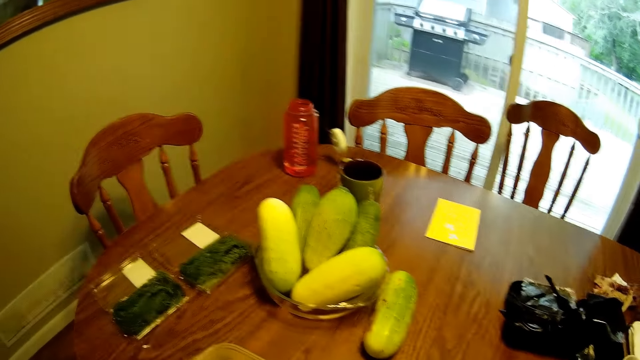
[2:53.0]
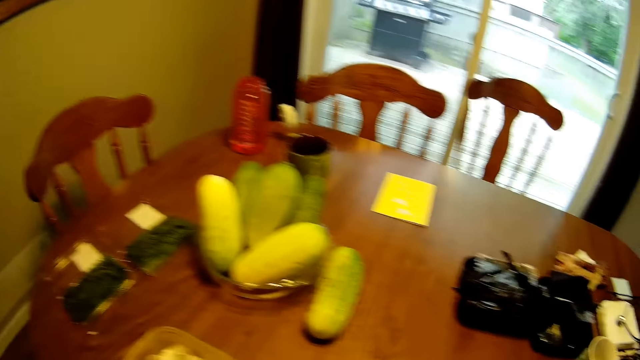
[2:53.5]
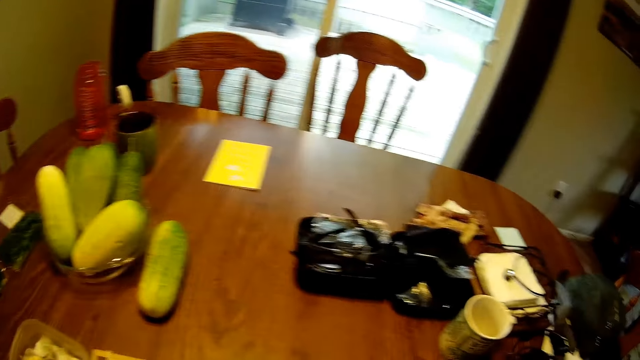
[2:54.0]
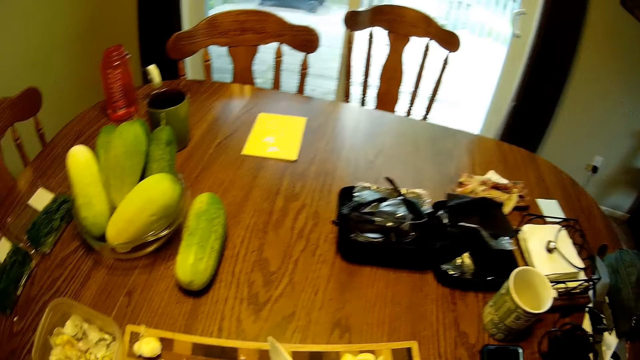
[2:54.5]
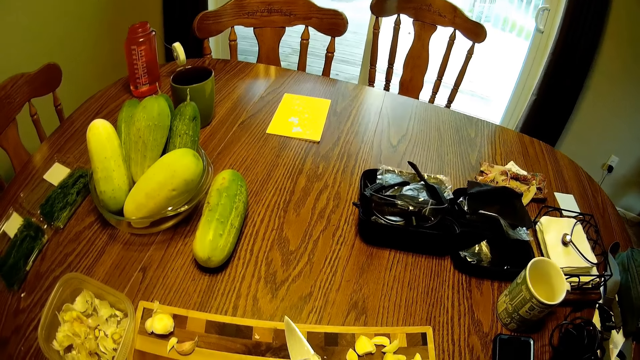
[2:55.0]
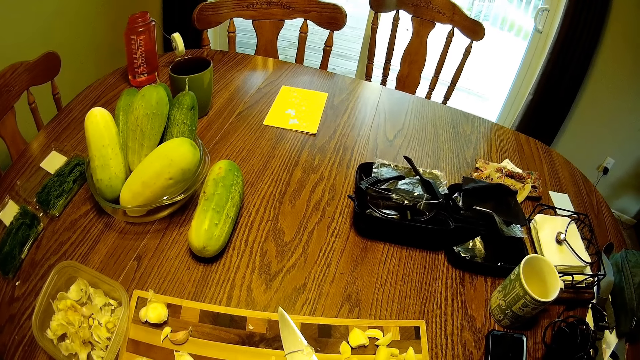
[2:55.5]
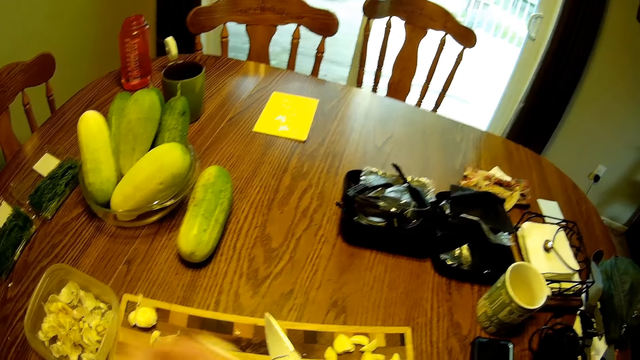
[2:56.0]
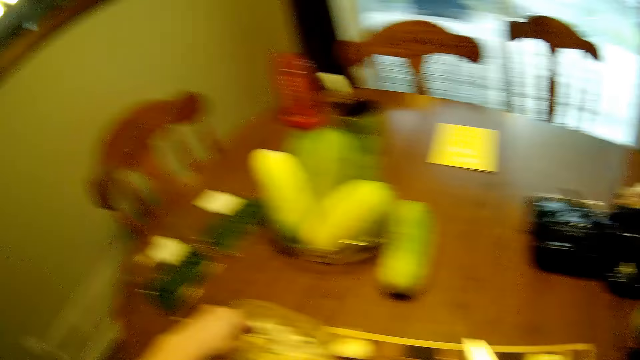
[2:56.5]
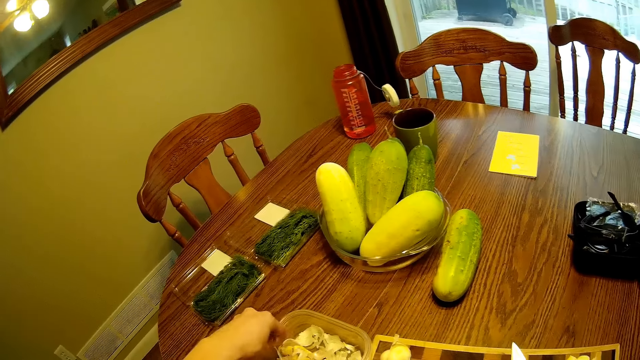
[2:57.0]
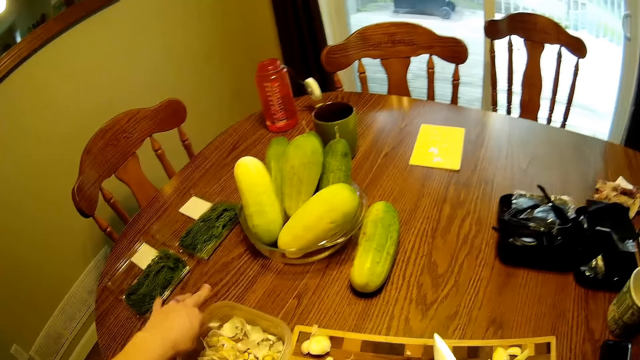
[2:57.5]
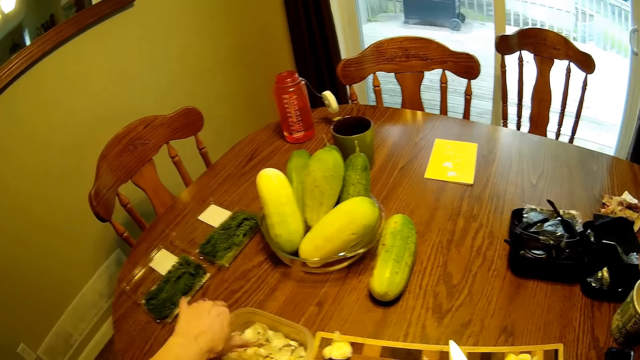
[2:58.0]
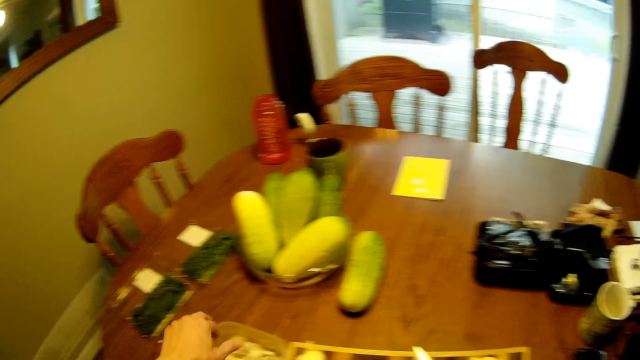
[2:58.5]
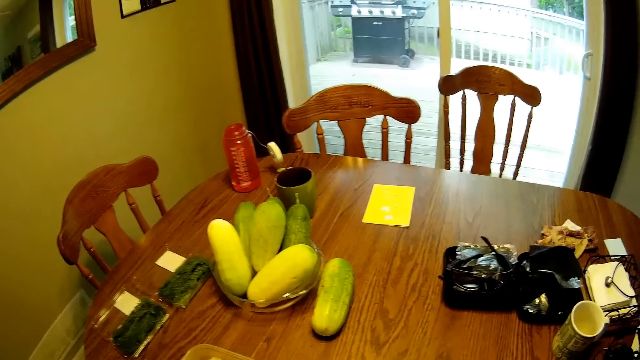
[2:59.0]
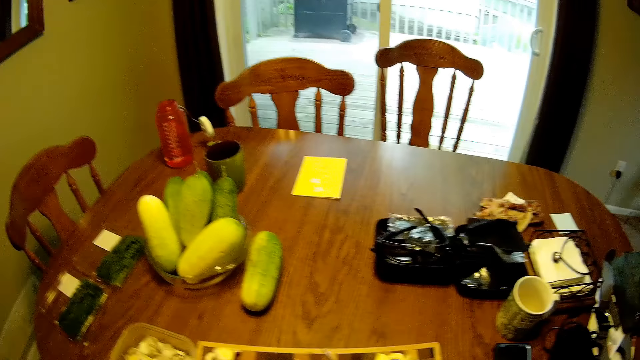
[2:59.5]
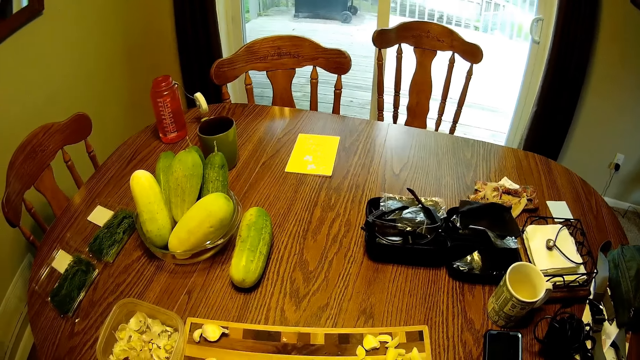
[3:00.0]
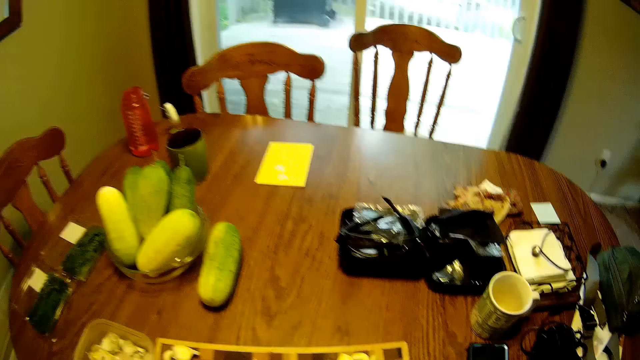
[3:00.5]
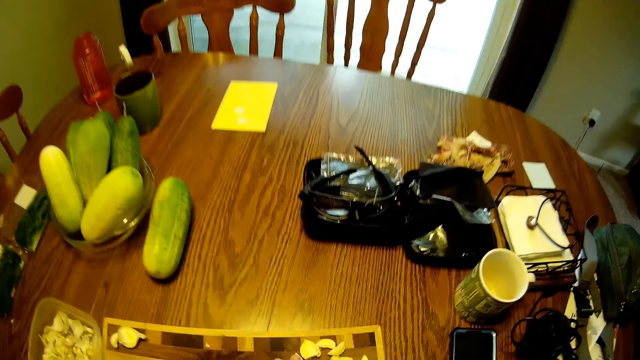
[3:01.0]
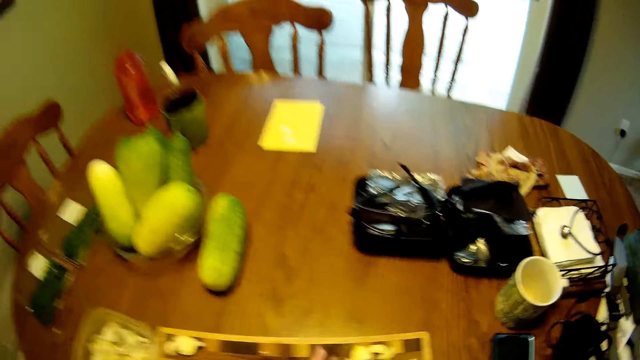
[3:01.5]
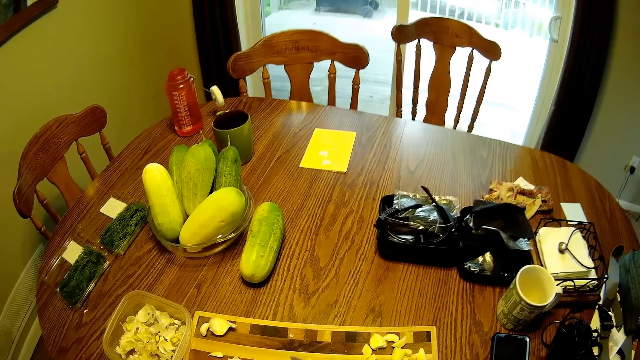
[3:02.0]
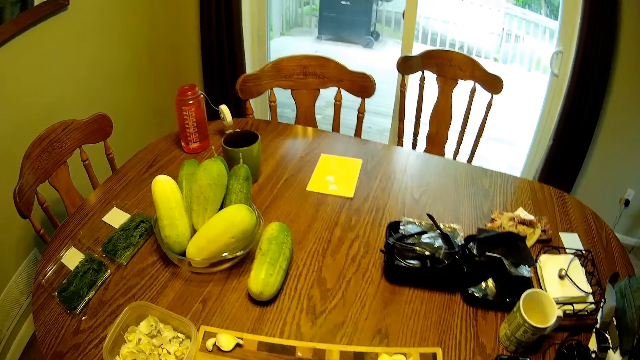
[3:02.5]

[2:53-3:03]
The camera wearer looks around the table. They put cloves in the container. They look around the table.

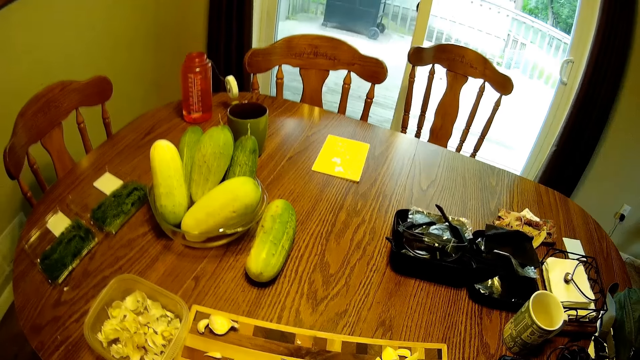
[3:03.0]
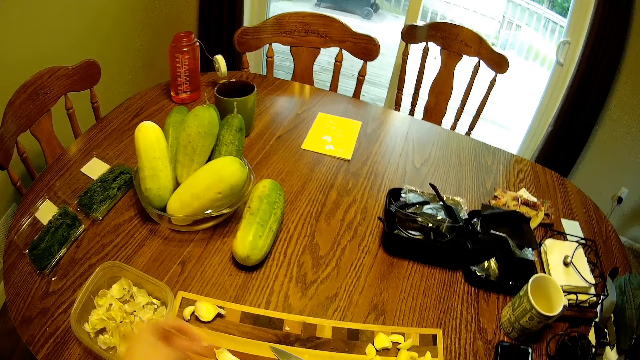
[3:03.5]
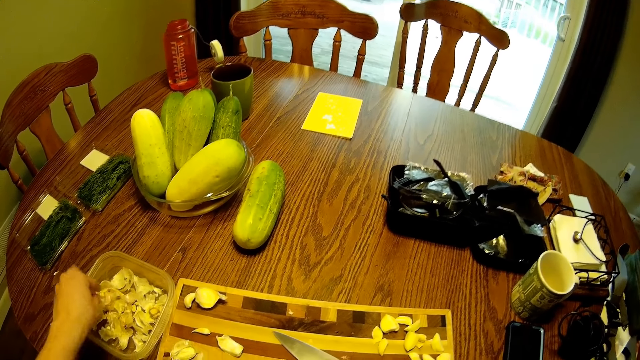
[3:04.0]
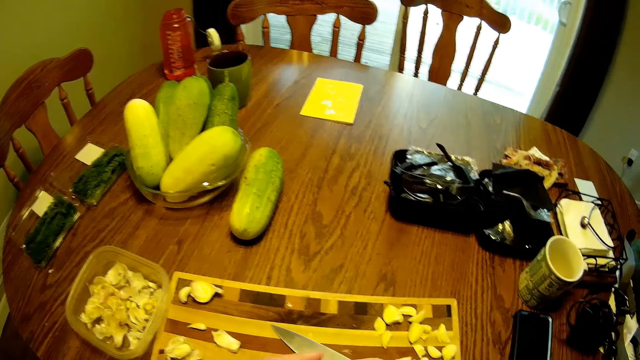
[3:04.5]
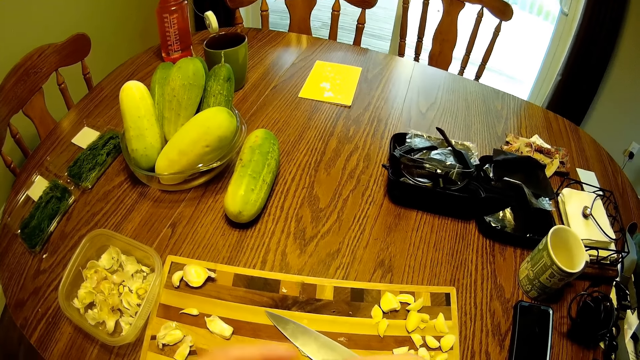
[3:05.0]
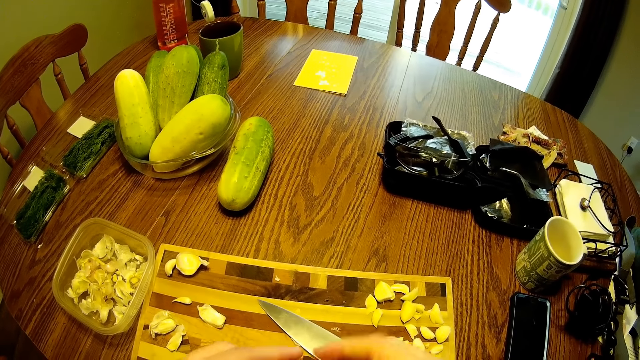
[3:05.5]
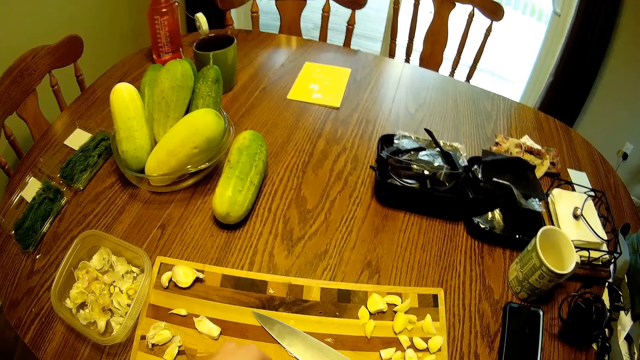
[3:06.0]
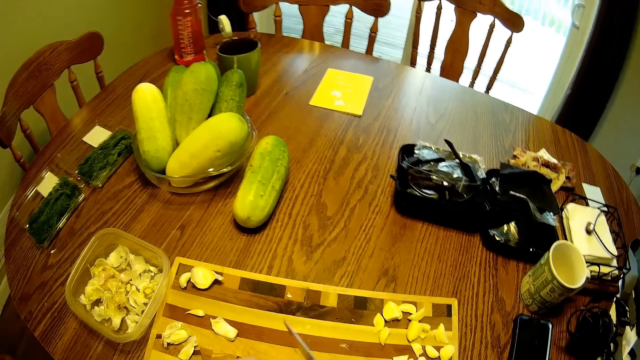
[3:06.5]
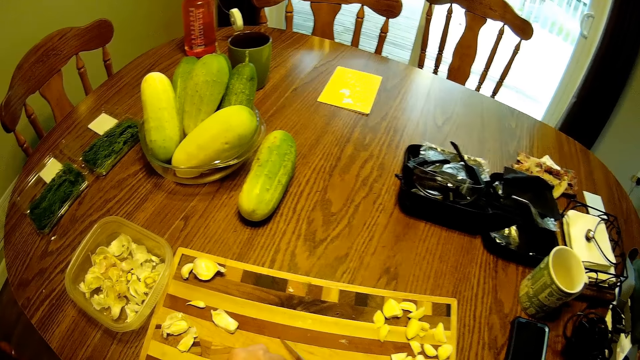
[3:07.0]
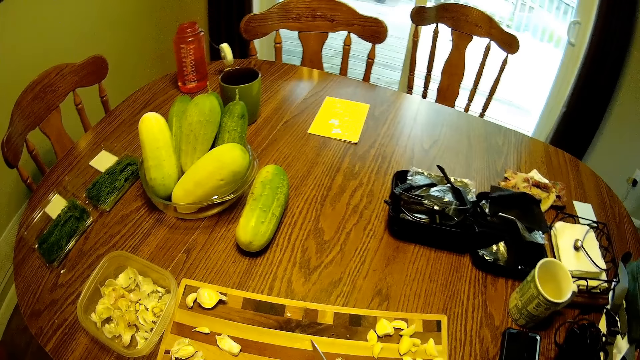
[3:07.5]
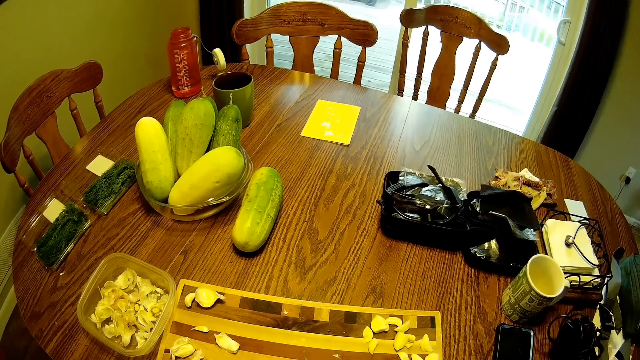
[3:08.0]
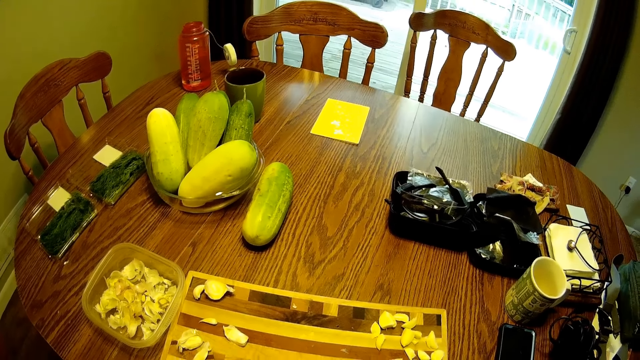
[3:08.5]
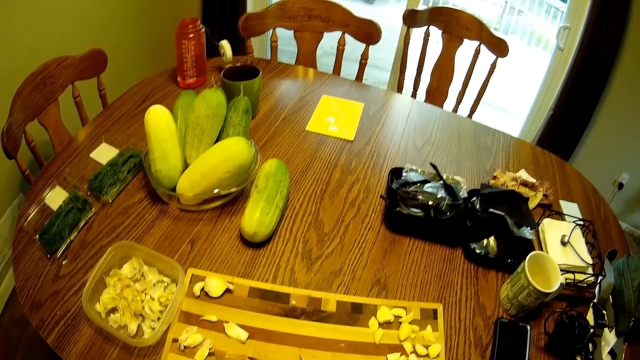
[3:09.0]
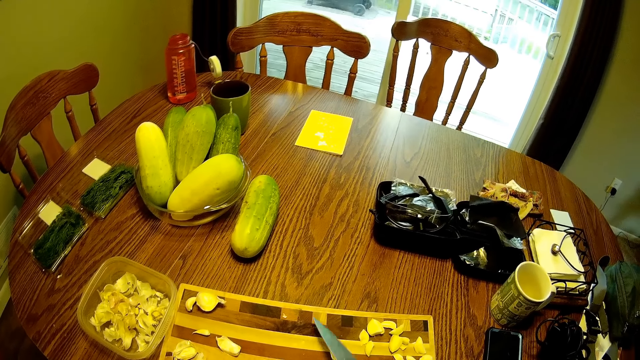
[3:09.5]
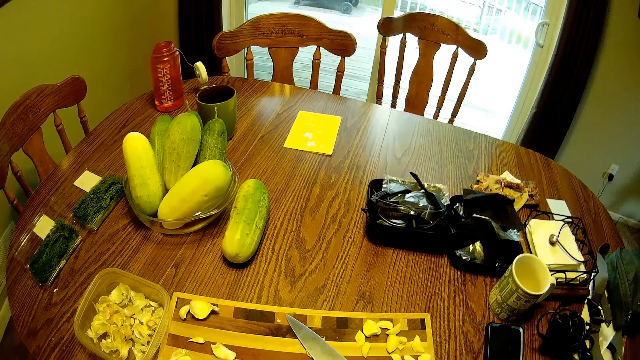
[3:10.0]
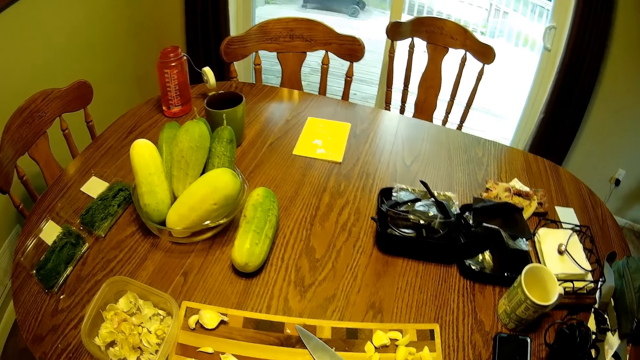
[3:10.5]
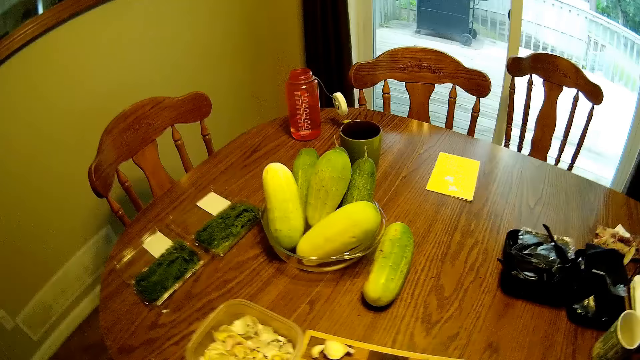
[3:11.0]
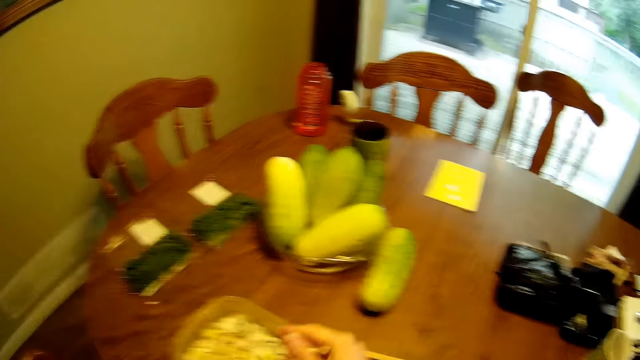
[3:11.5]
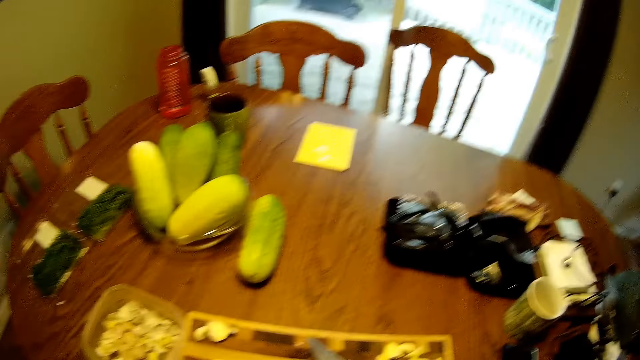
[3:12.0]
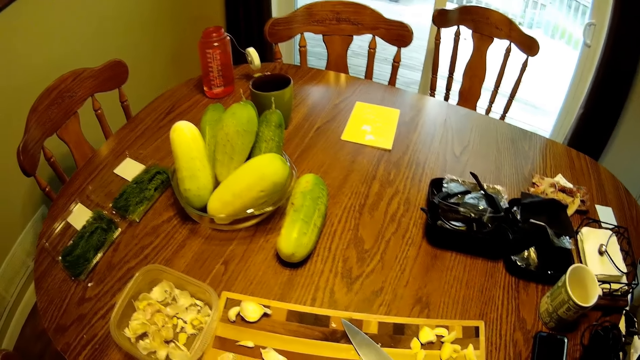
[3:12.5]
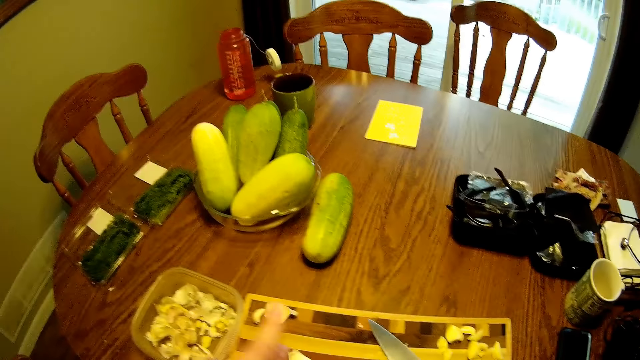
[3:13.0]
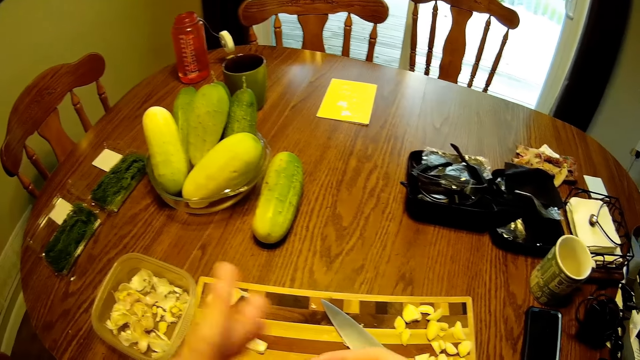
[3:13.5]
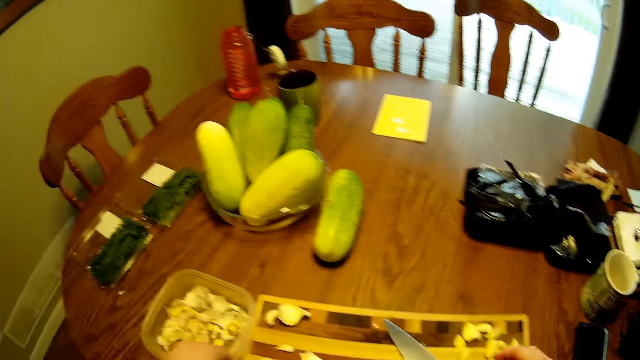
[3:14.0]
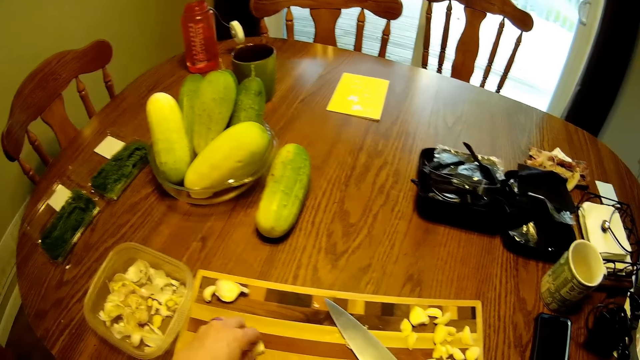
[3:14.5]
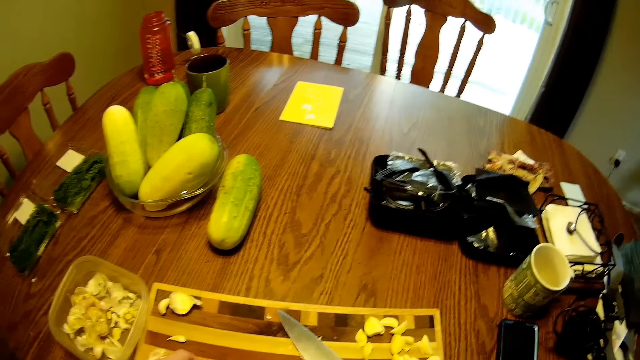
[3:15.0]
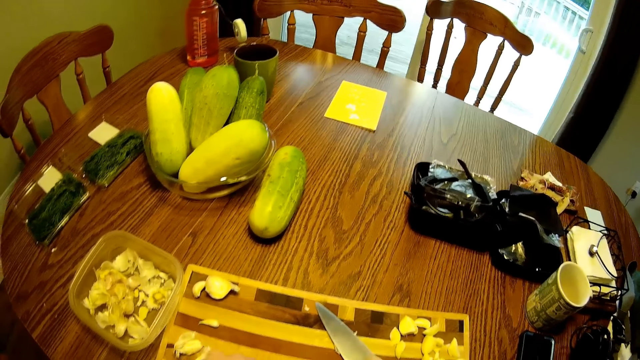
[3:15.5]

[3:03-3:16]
The camera wearer puts cloves in the container. She picks up the knife from the chopping board. She places the knife on the chopping board. She puts garlic into the container on the table. She looks around the table. She lifts her hand.
